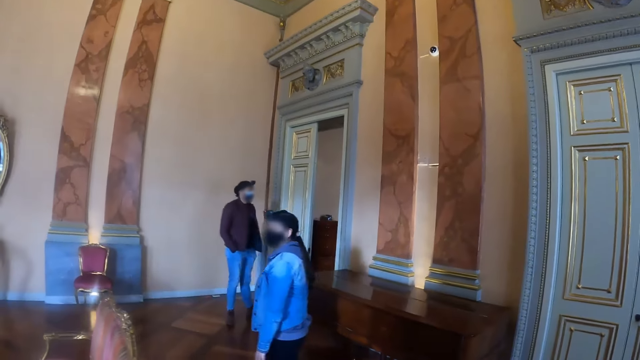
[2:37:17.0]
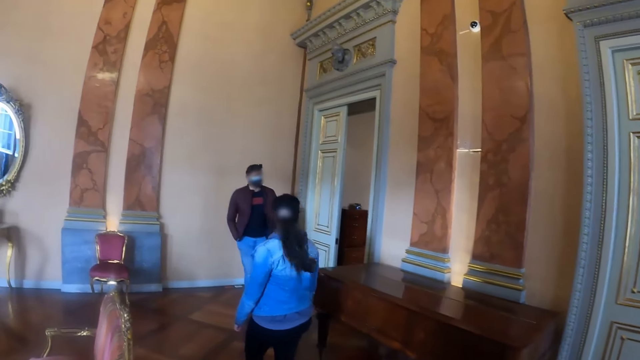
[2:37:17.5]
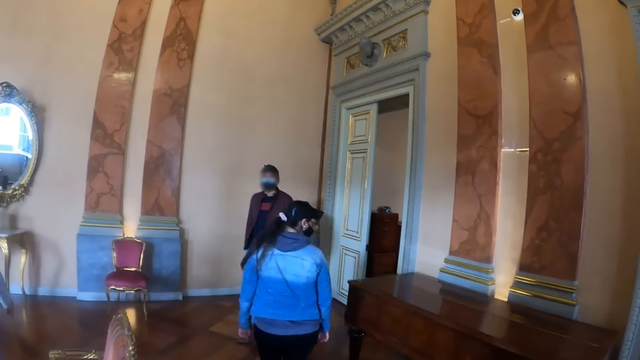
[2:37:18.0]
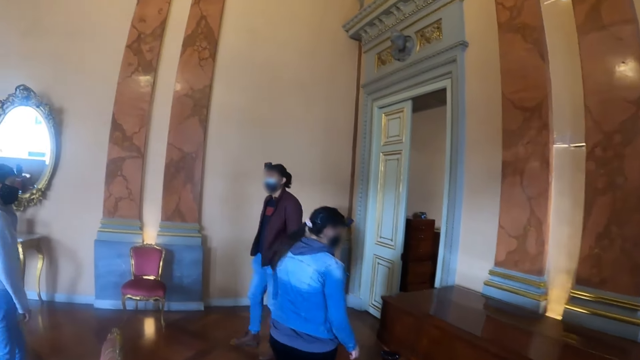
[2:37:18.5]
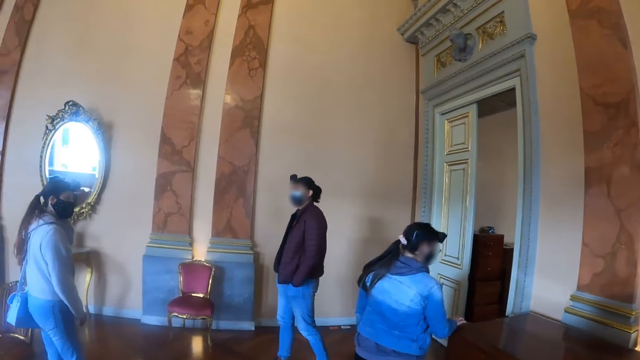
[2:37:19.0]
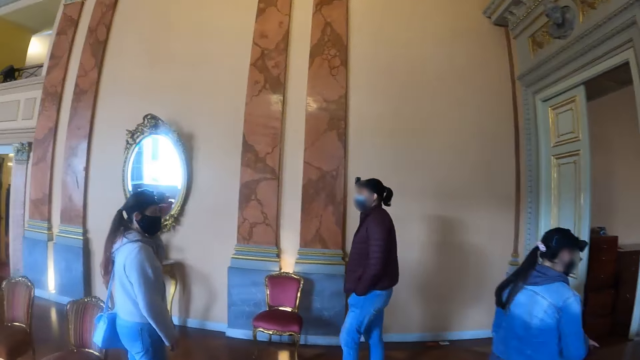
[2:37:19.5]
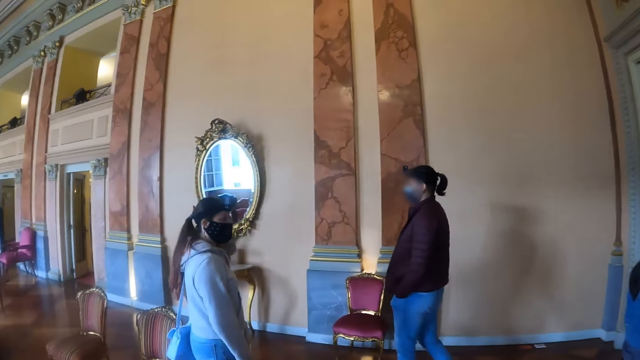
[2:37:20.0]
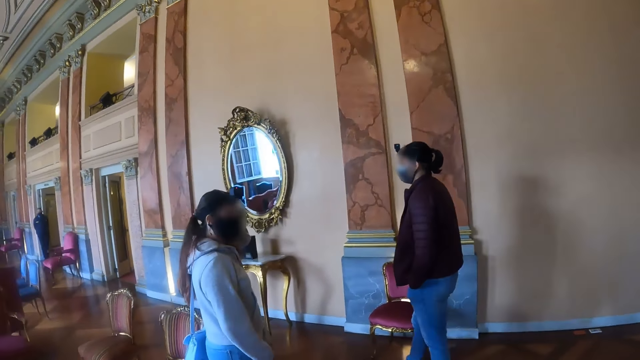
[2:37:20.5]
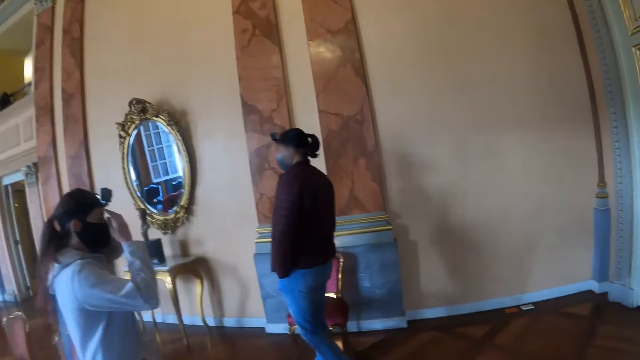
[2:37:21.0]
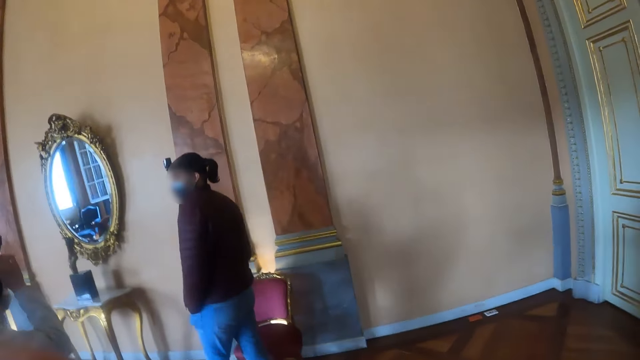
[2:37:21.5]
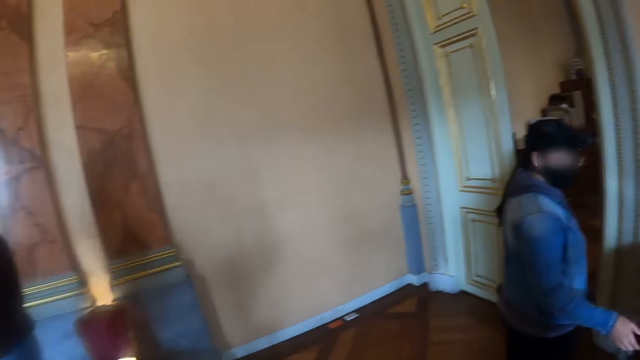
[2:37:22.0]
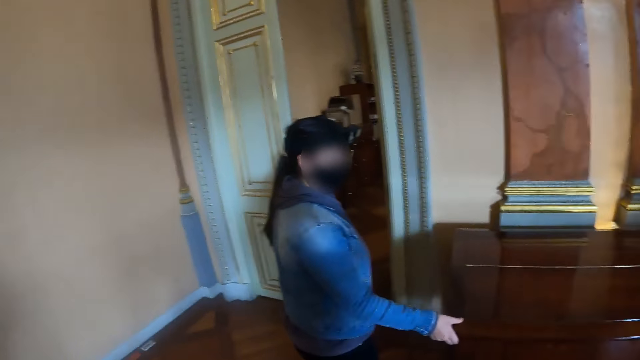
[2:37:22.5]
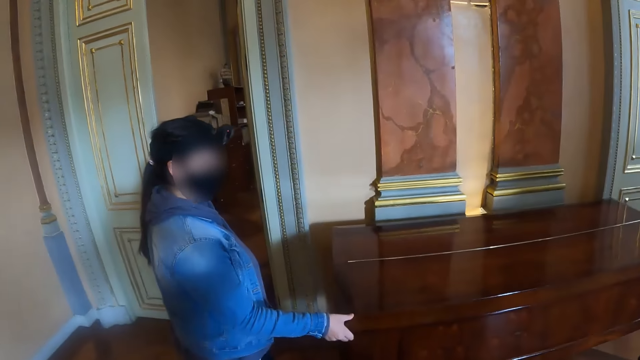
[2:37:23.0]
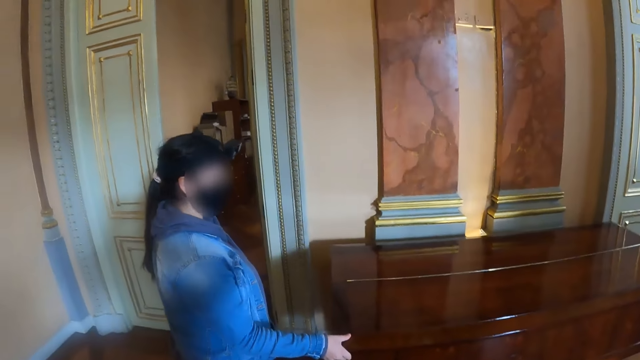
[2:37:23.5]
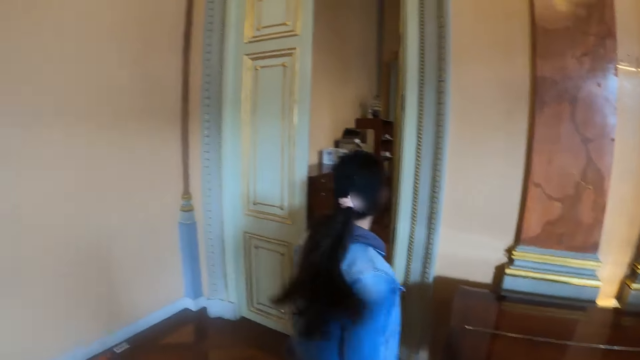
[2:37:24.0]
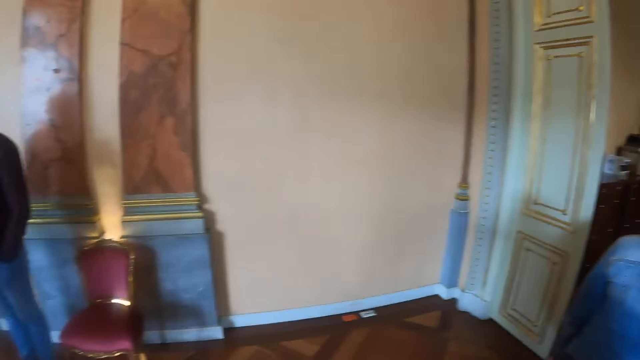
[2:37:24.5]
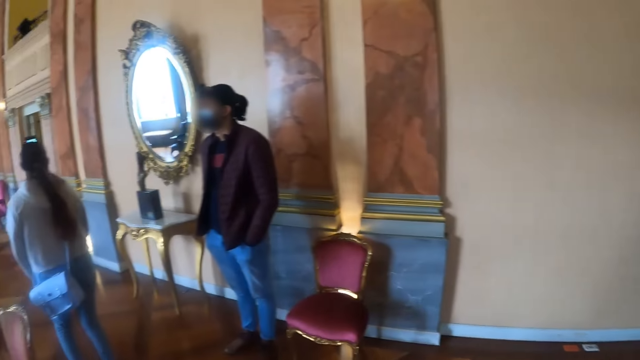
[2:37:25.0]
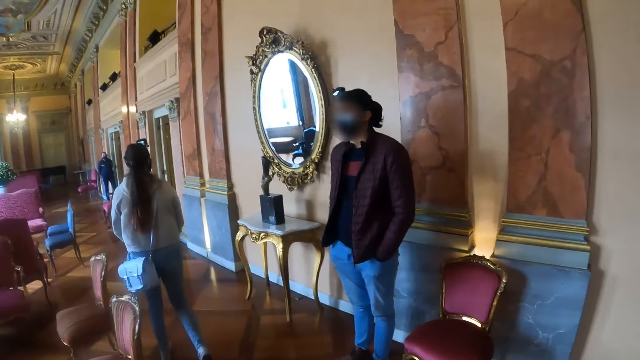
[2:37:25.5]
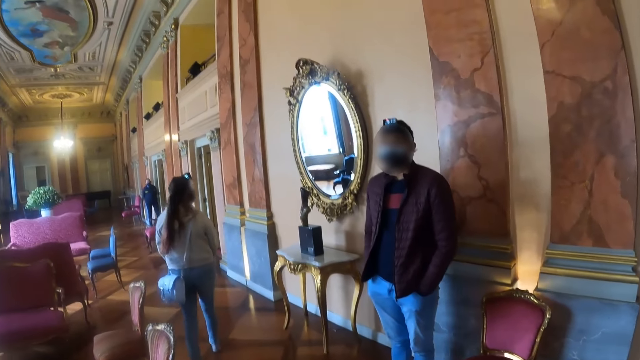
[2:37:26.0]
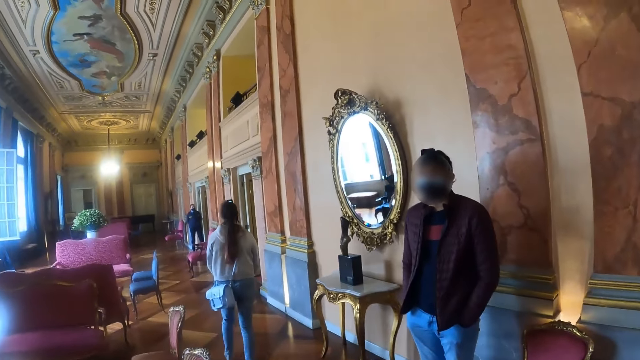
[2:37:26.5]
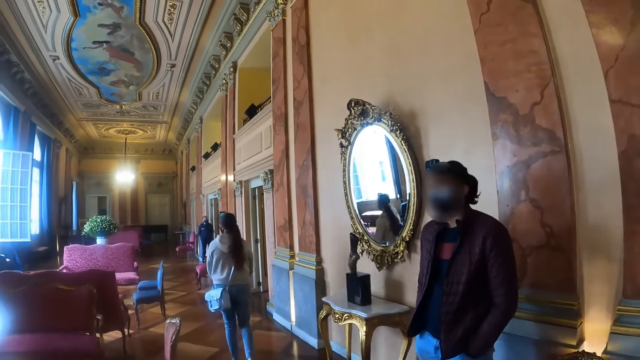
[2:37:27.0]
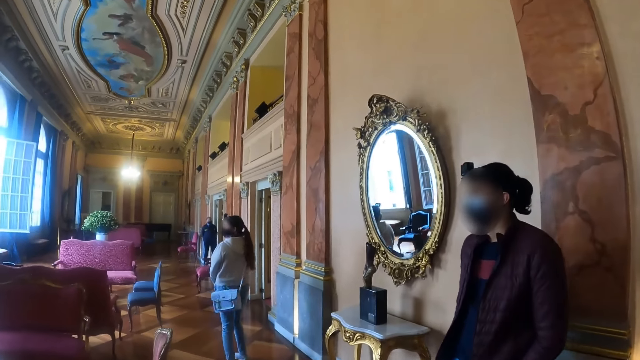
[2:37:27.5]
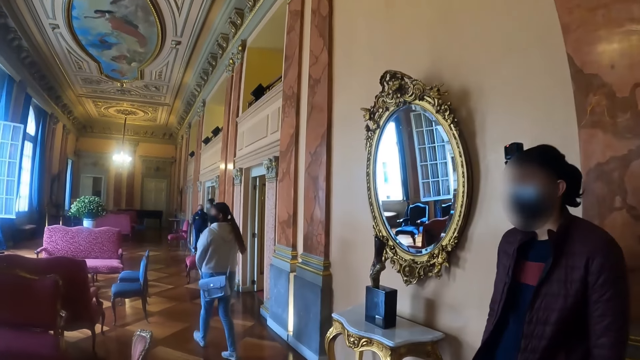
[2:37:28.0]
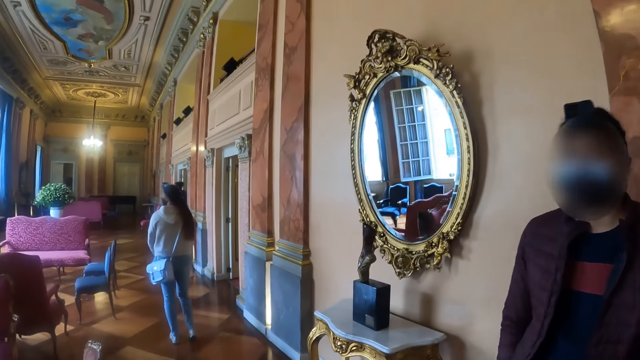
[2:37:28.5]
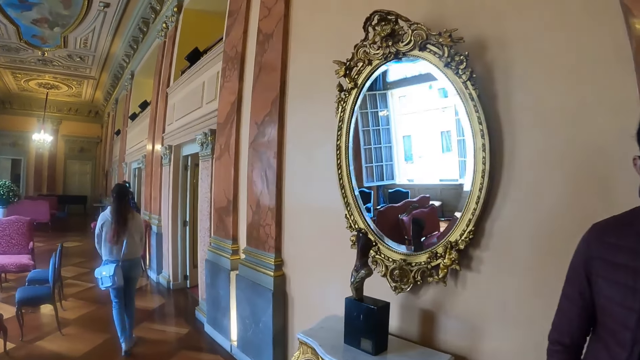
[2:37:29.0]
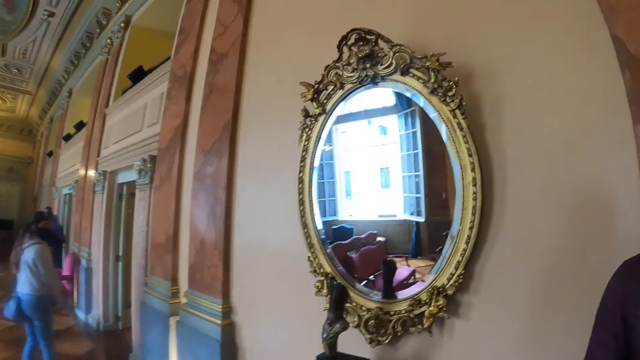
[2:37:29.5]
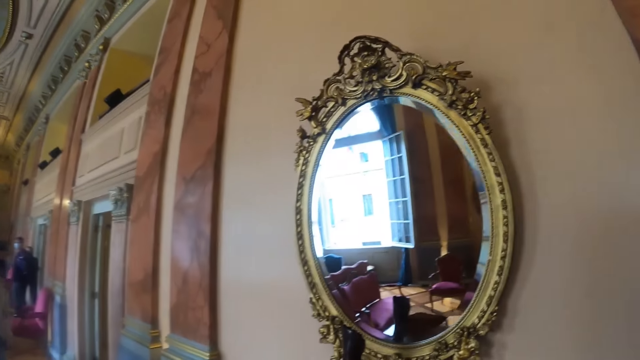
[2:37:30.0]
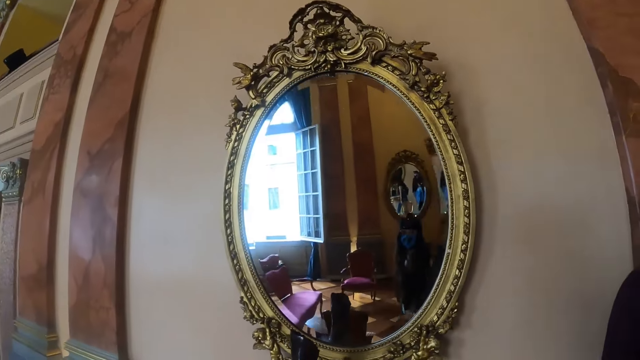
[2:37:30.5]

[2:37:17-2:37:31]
A woman inspects the table. The camera wearer looks around. They move around.

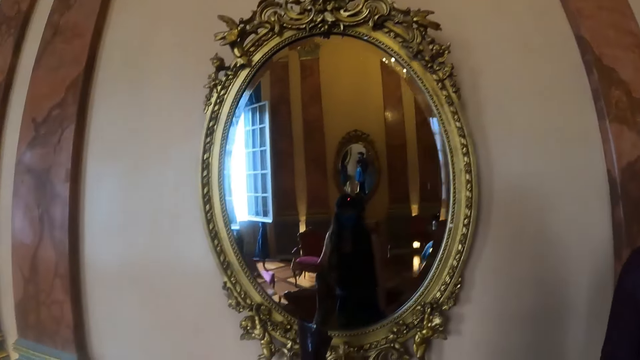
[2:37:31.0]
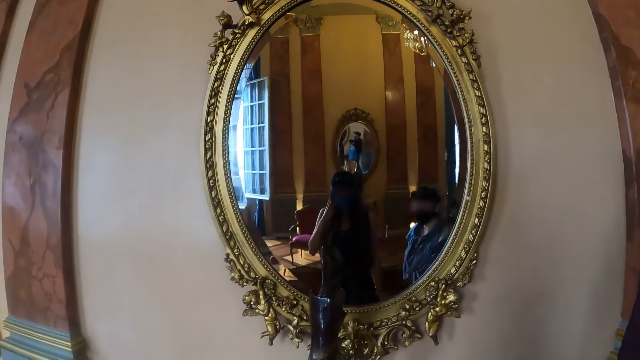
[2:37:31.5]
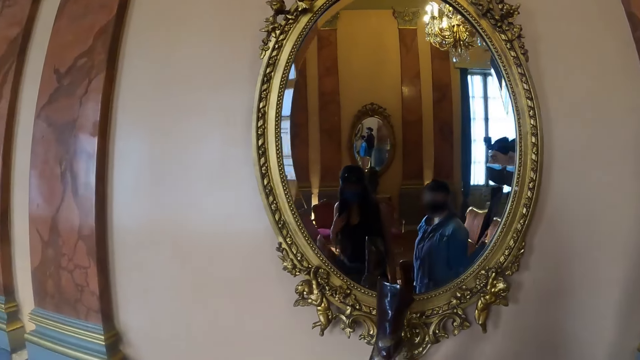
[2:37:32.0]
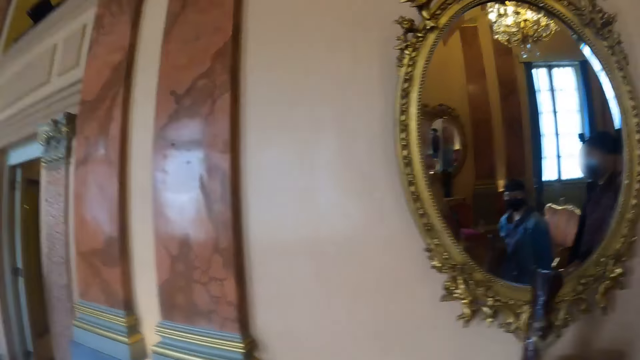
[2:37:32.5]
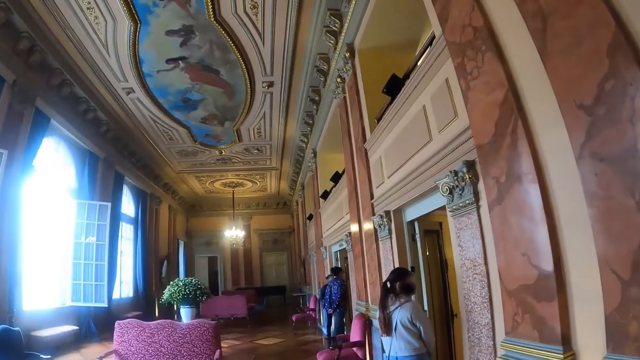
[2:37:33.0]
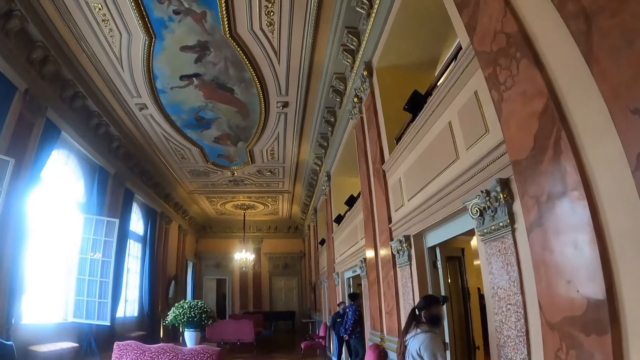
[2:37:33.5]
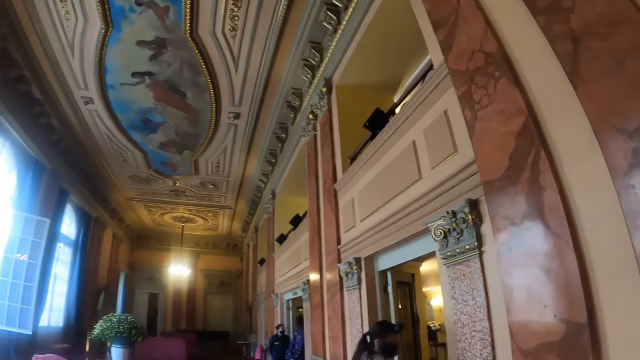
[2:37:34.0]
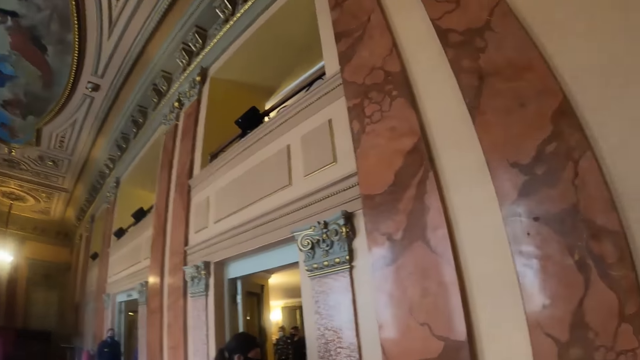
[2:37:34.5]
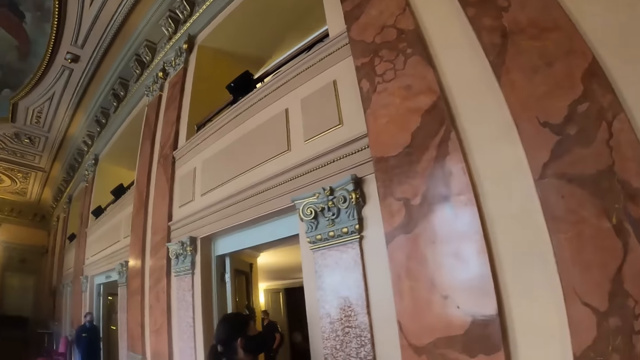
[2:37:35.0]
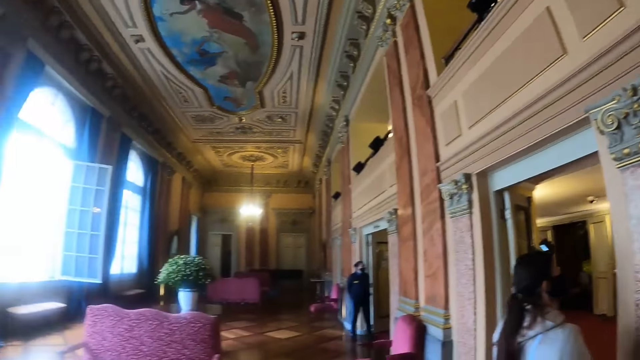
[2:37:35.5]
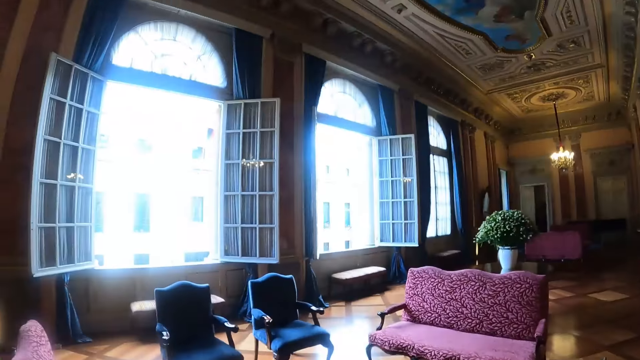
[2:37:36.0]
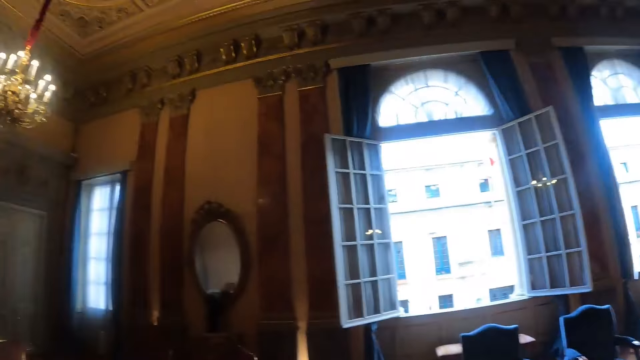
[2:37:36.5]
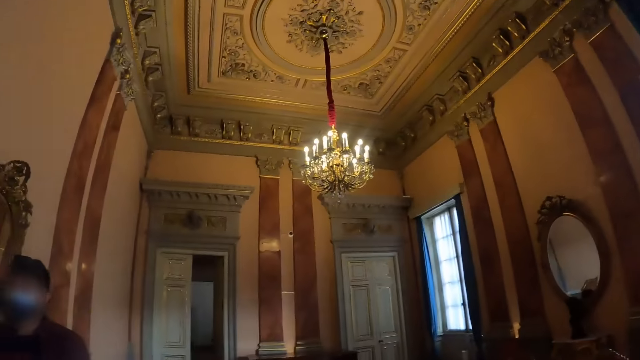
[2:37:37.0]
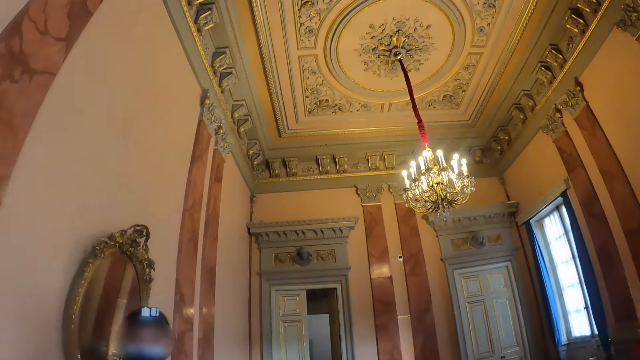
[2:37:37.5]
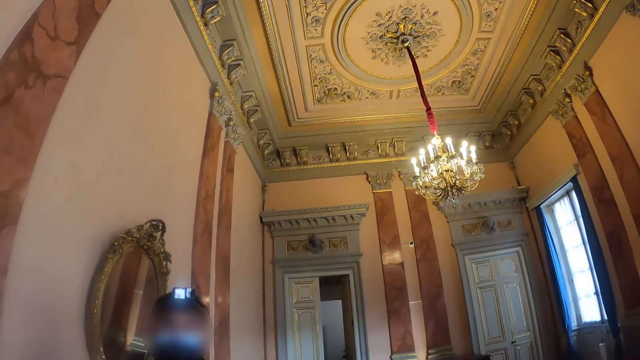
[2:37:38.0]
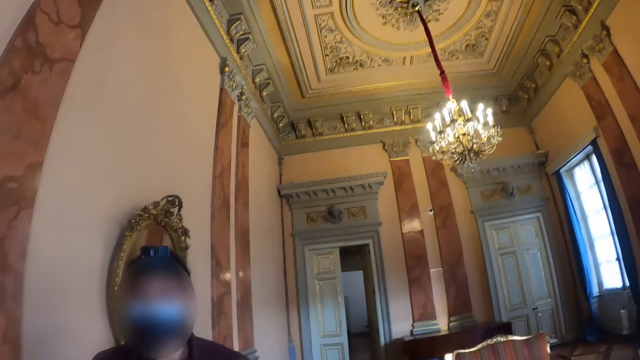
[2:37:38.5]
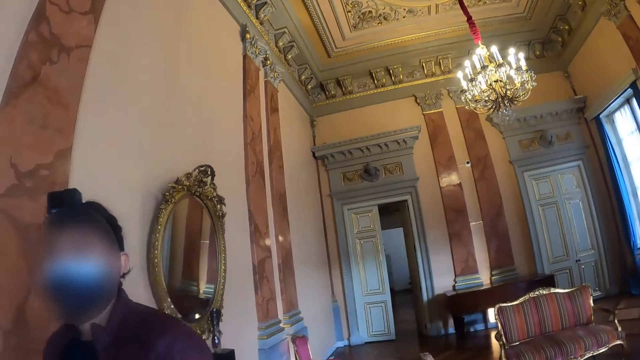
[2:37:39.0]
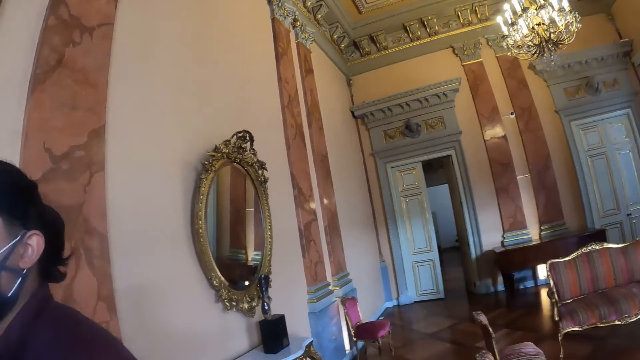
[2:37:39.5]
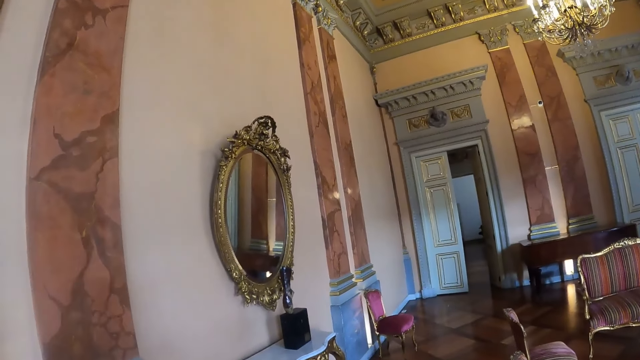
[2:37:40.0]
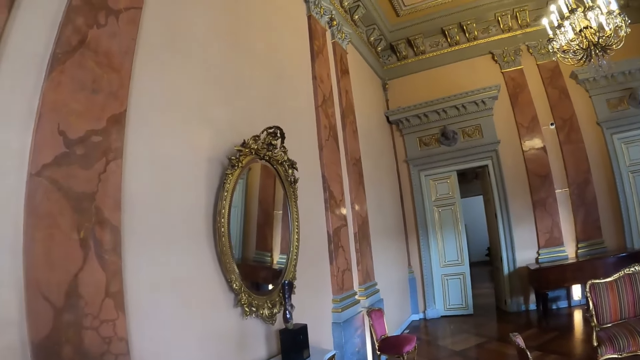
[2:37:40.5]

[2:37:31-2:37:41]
The camera wearer looks in the mirror. They walk around. They look around.
